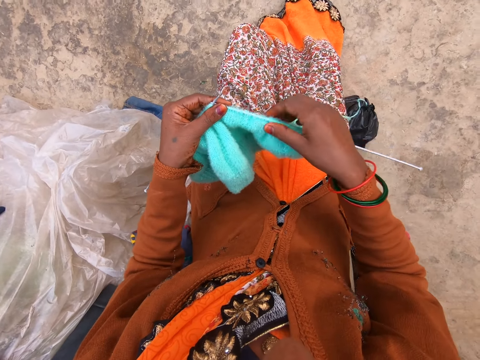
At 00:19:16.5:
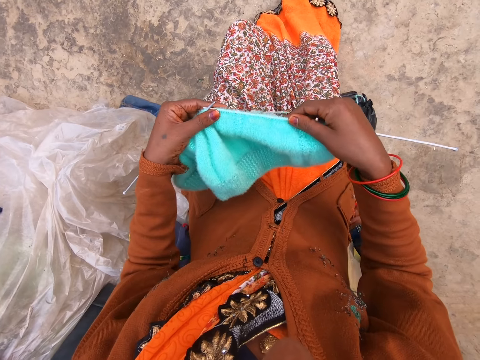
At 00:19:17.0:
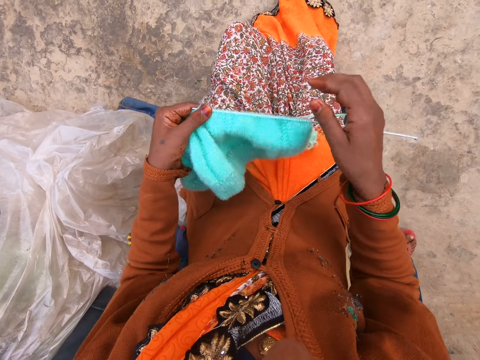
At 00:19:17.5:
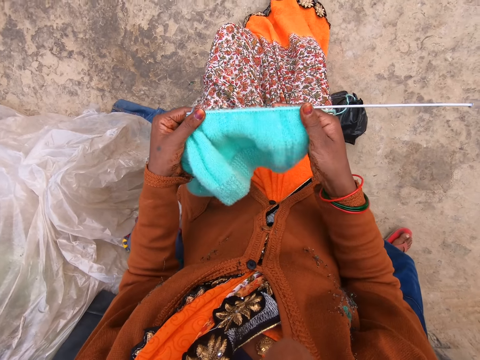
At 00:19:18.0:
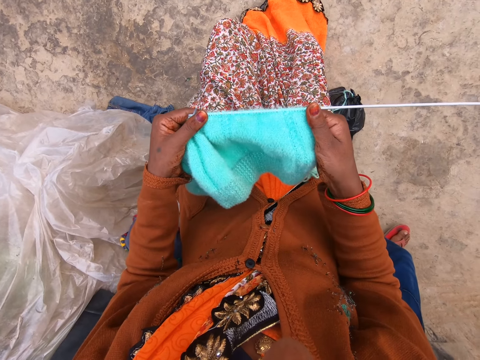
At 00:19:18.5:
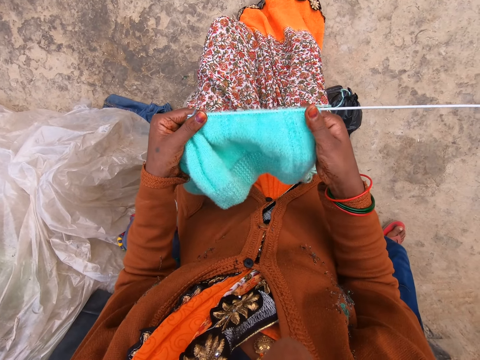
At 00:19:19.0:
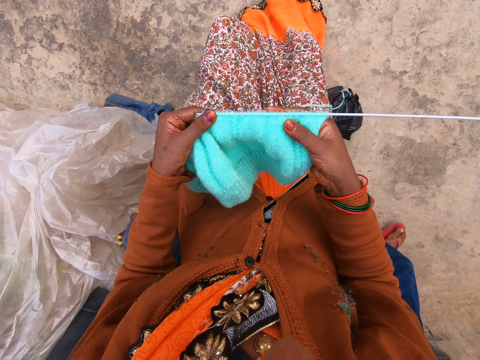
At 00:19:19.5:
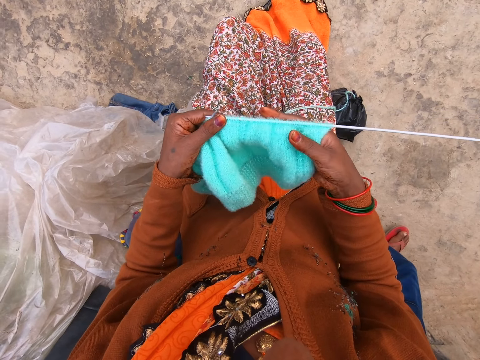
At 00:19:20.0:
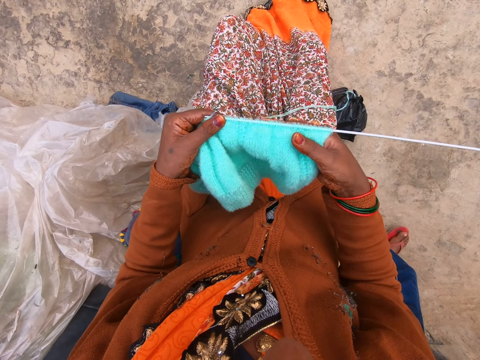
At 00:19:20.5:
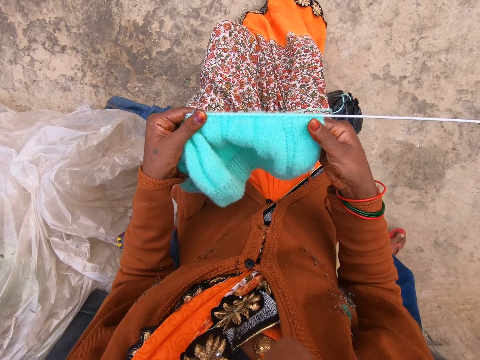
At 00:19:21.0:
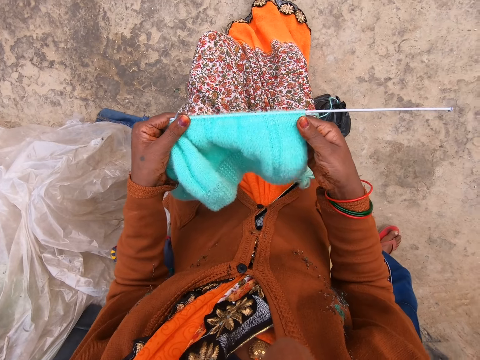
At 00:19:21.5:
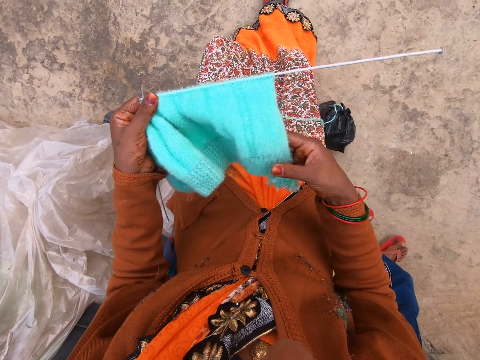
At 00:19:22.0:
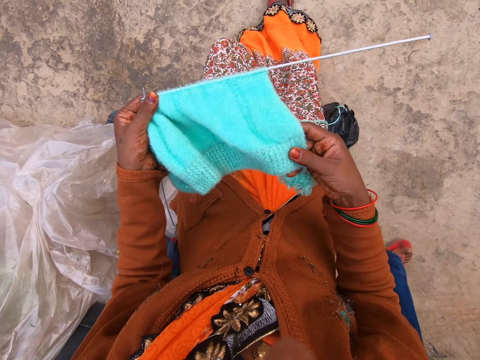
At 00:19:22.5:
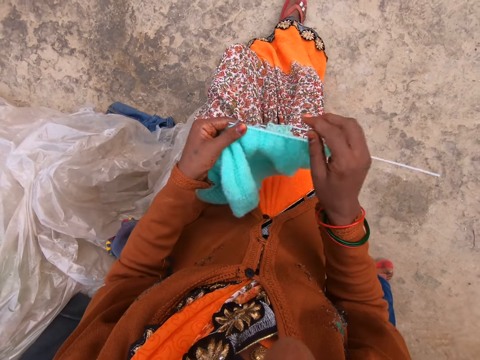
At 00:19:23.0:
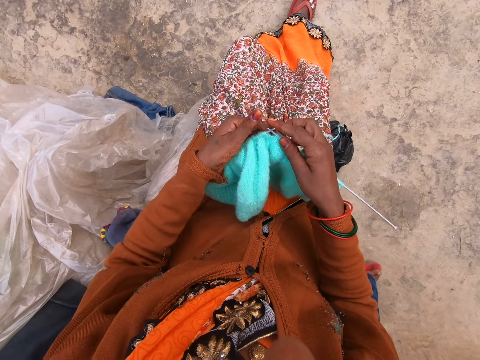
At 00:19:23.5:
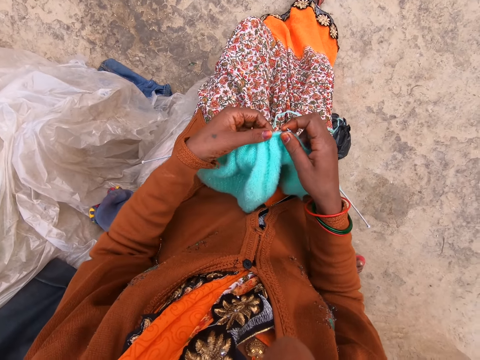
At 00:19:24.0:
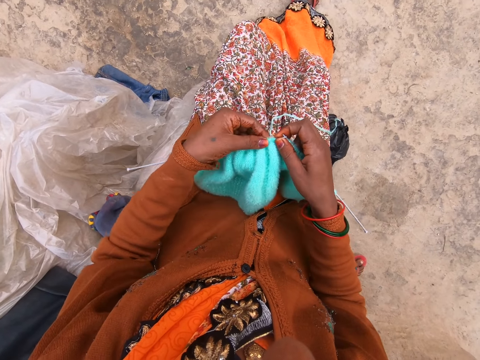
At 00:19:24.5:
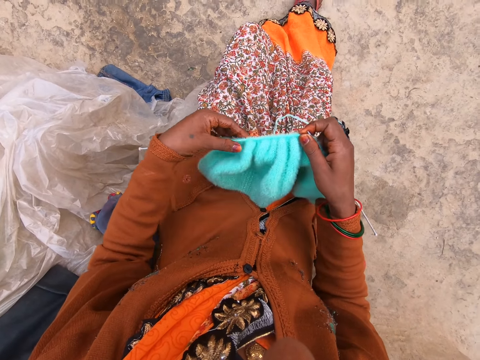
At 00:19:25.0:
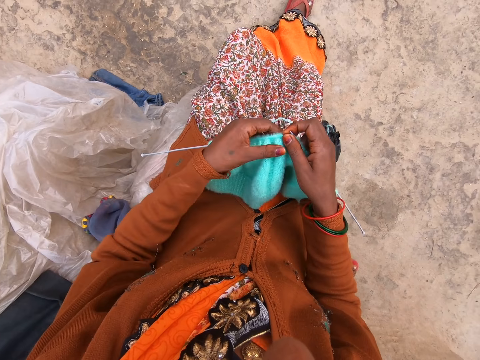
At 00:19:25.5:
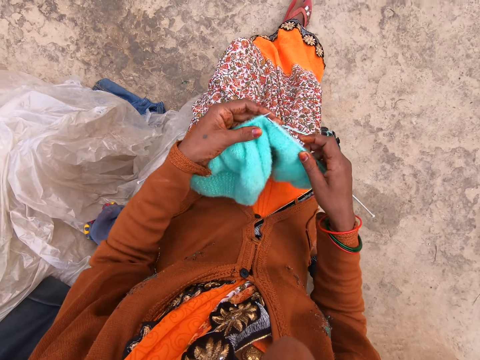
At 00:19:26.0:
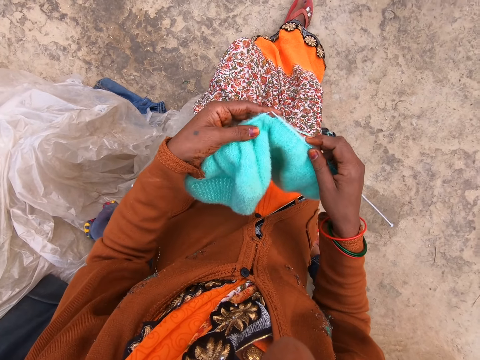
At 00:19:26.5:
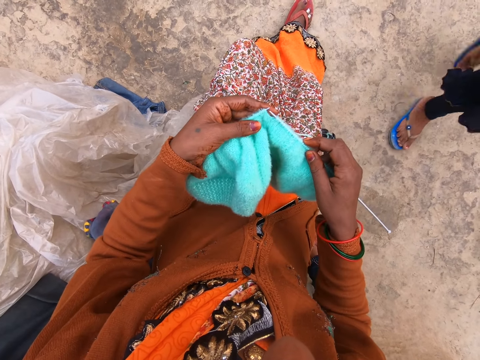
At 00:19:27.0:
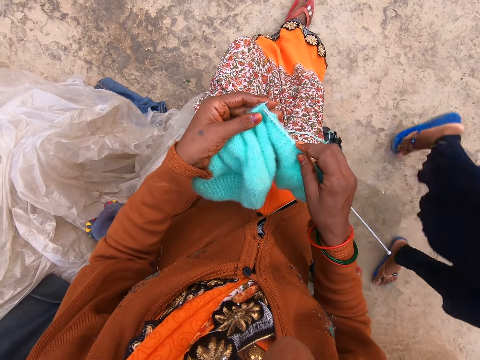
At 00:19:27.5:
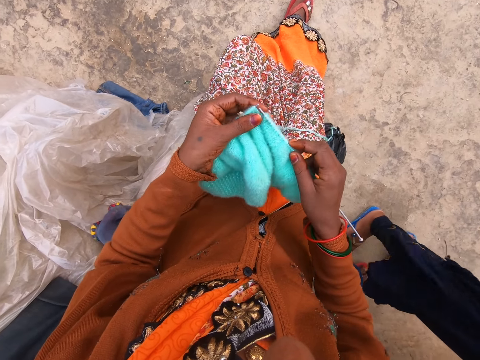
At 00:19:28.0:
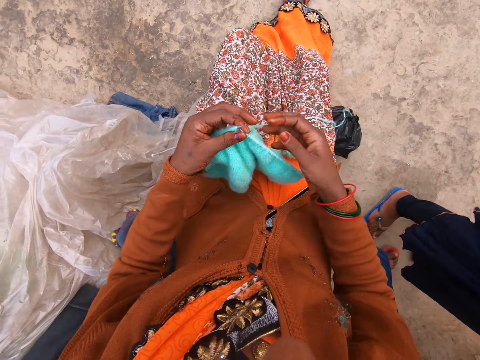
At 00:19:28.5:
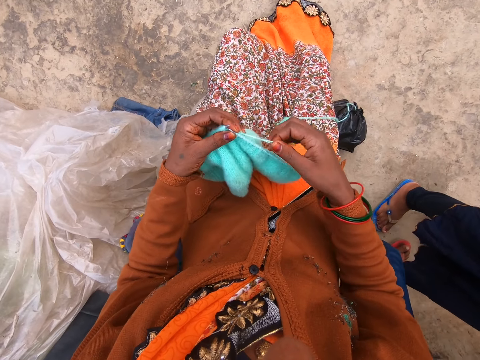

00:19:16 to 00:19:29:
The camera wearer checks the fabric.

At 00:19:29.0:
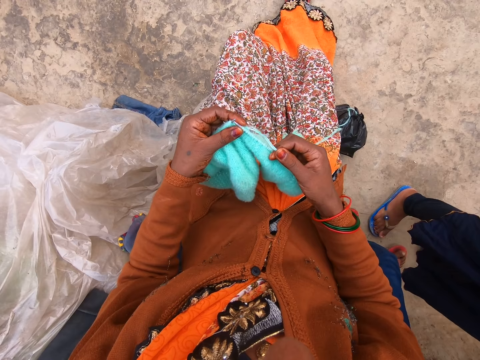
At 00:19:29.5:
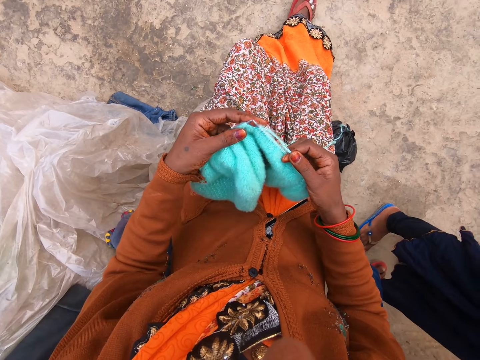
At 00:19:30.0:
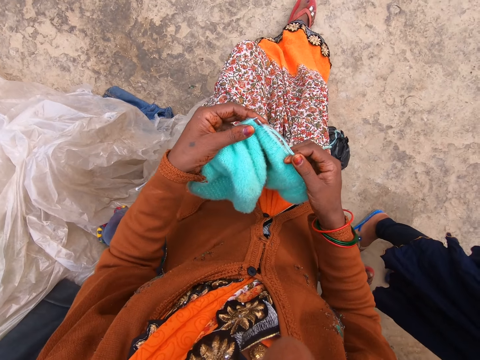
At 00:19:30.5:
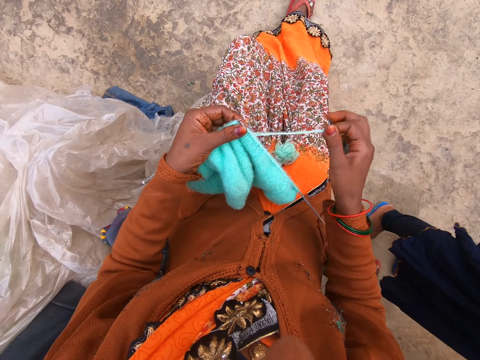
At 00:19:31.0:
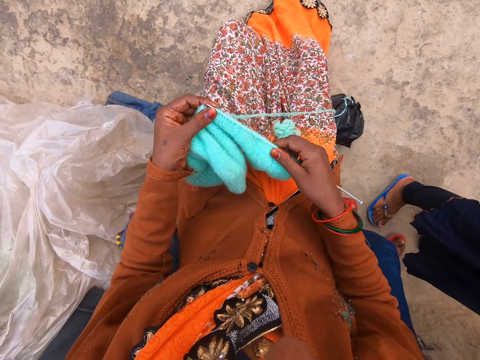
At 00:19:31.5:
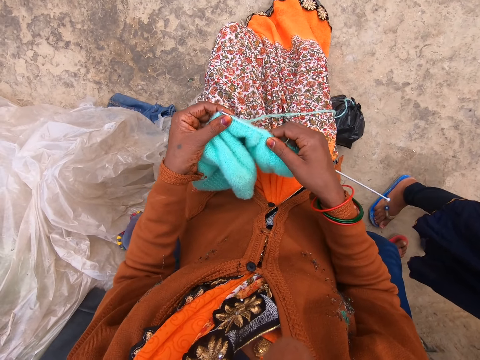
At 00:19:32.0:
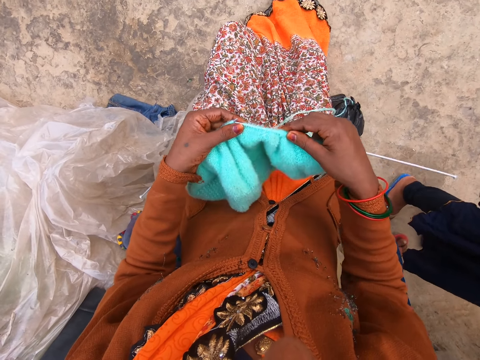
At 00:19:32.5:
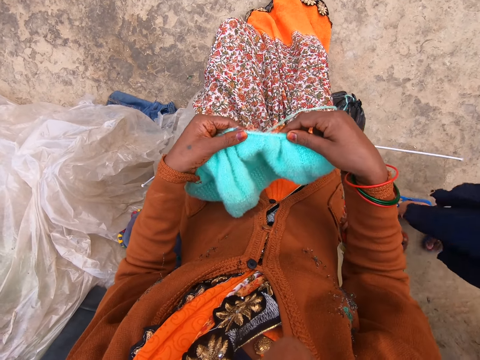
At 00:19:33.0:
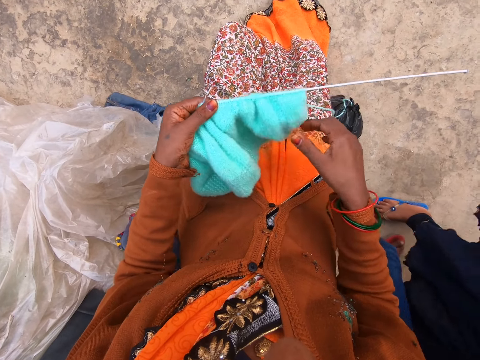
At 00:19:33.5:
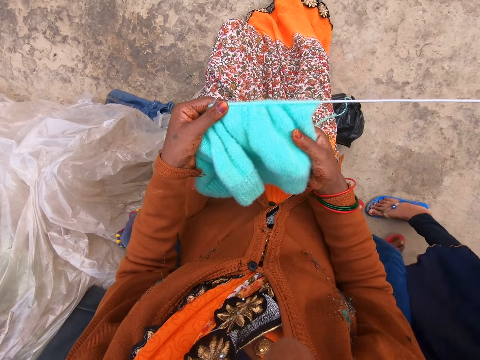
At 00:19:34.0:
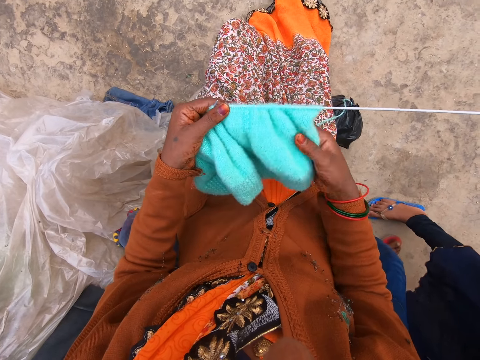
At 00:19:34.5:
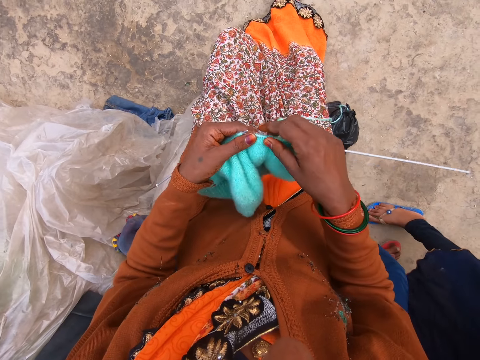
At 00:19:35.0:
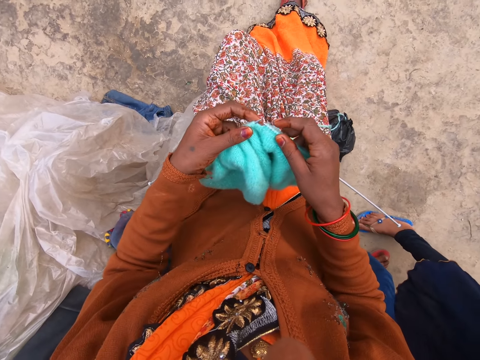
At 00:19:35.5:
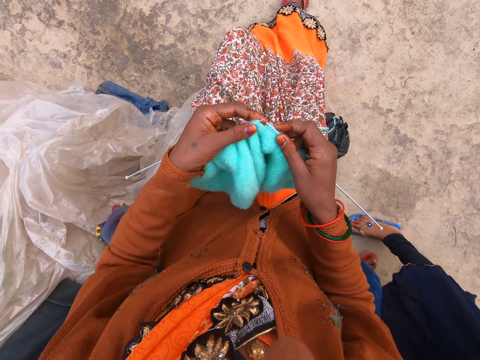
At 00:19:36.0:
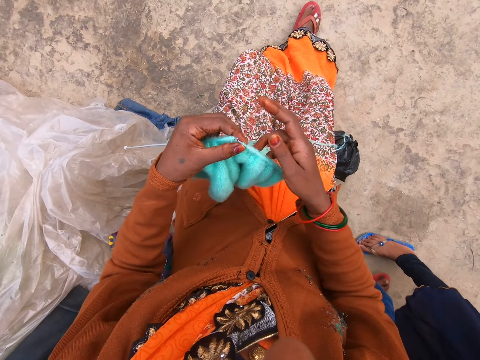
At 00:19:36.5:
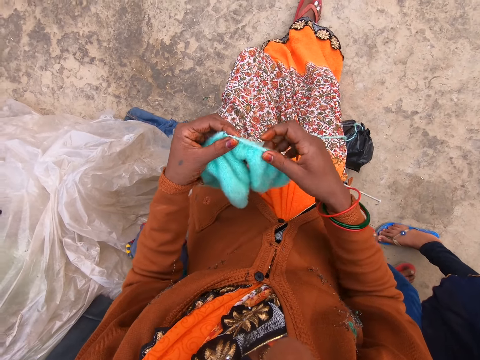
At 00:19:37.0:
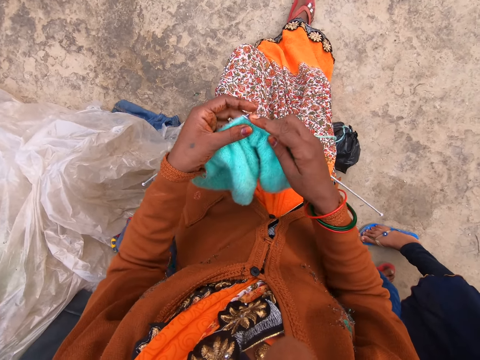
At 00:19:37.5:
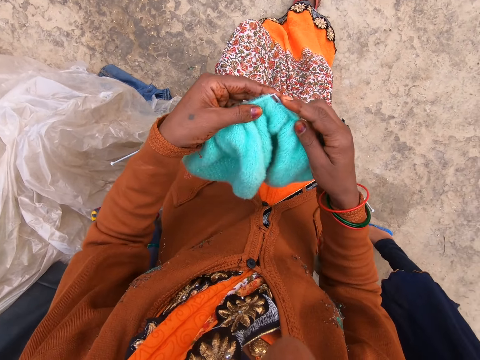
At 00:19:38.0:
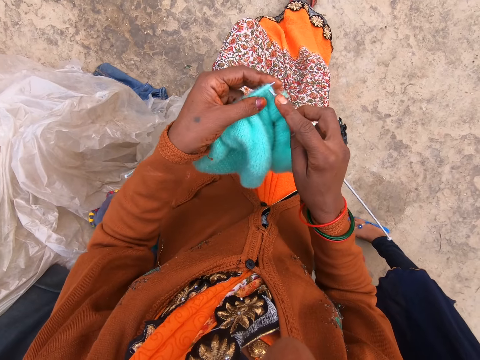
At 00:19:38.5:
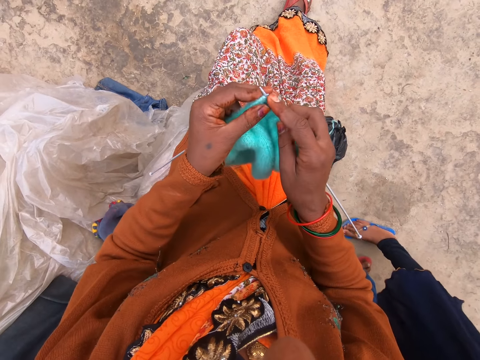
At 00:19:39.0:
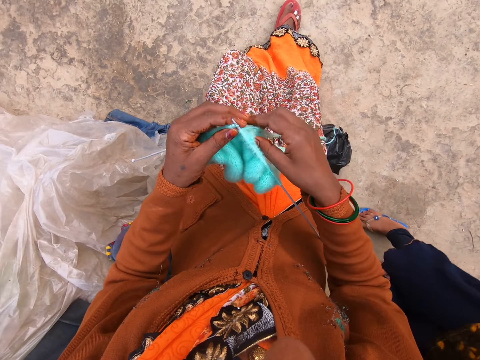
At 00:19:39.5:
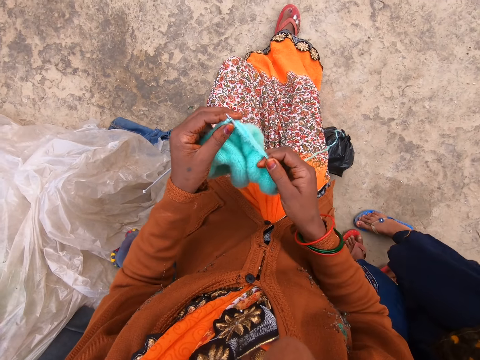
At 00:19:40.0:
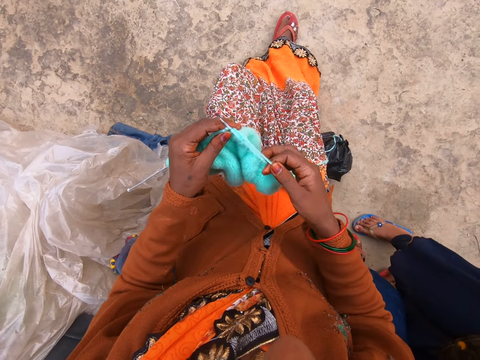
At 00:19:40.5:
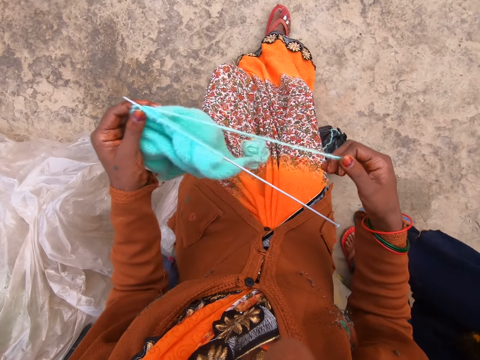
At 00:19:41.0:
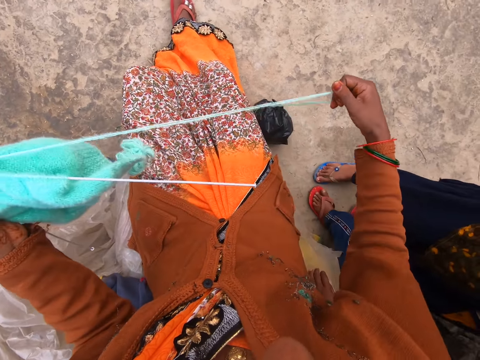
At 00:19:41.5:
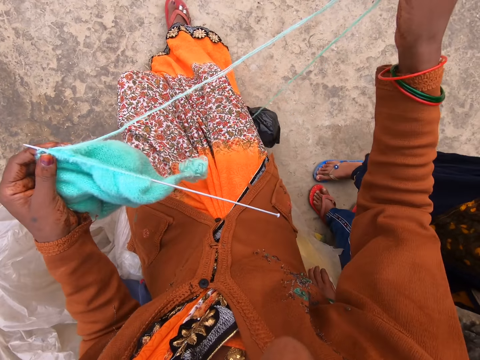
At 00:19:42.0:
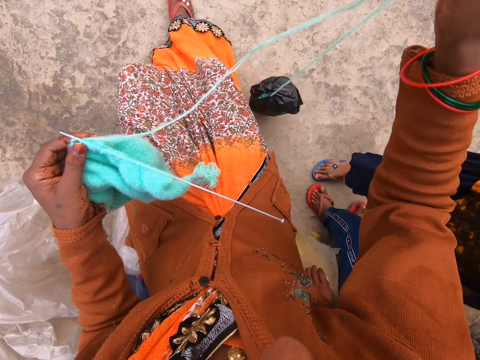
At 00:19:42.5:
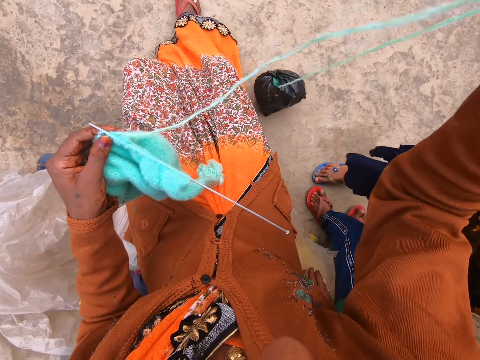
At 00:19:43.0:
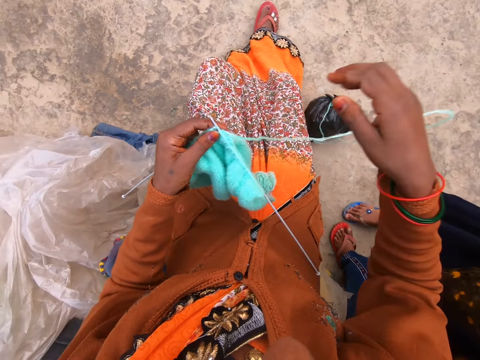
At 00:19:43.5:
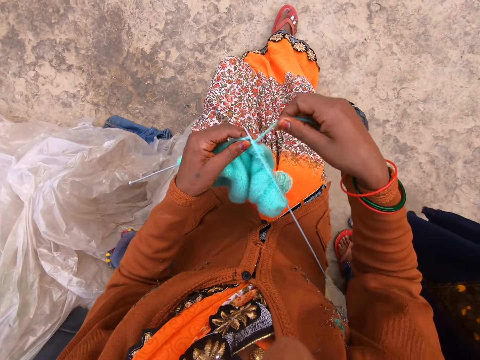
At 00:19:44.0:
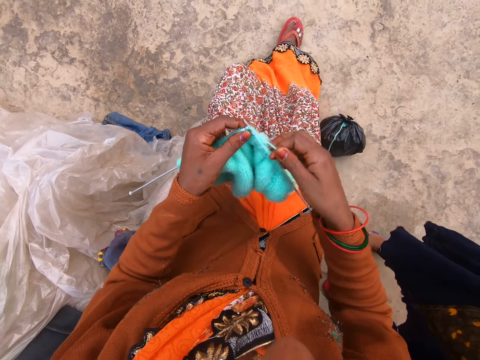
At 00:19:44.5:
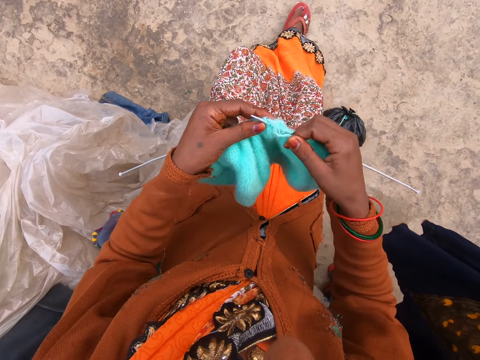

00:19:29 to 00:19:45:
The camera wearer pulls the knitted fabric. They talk on the phone. They pull the thread. They stretch out the yarn.
